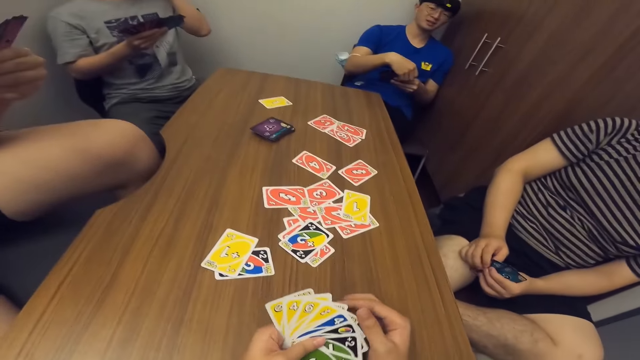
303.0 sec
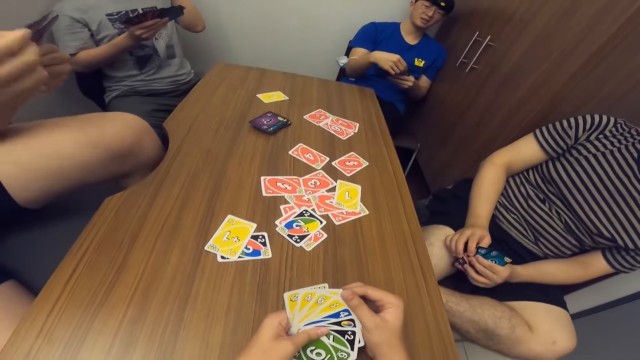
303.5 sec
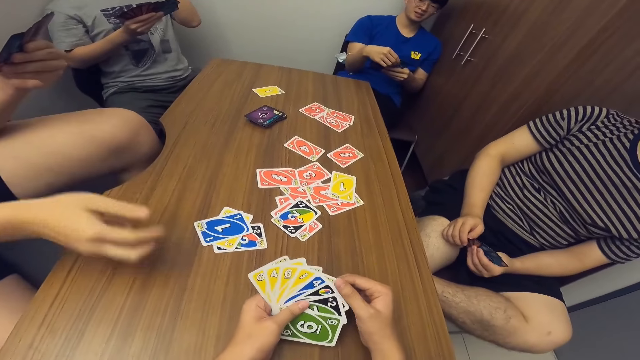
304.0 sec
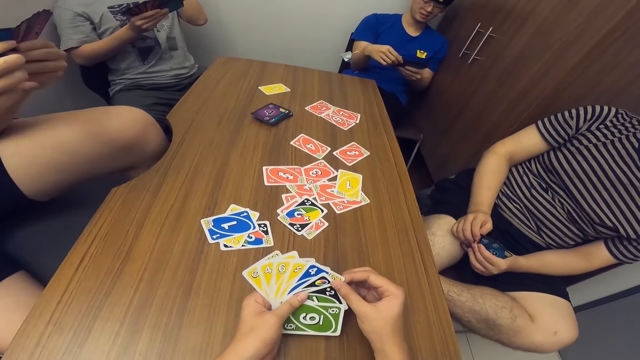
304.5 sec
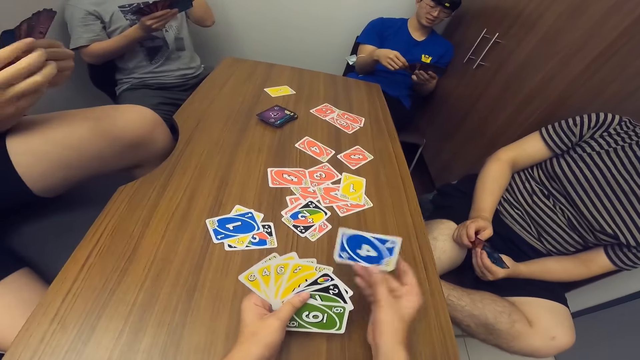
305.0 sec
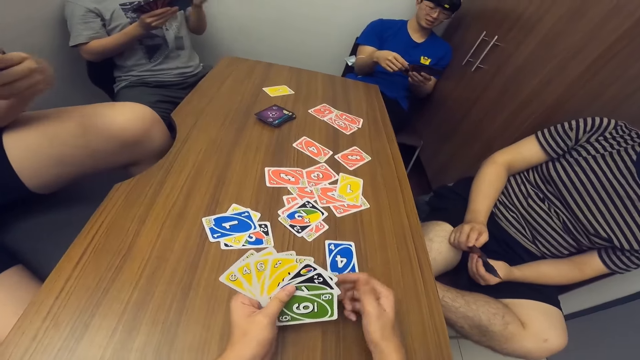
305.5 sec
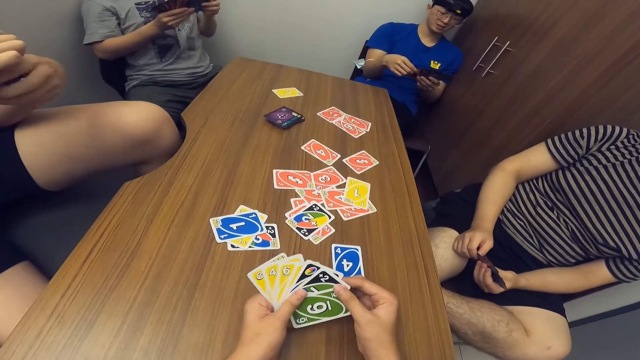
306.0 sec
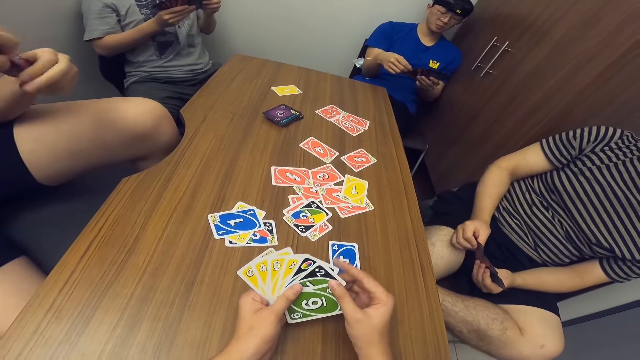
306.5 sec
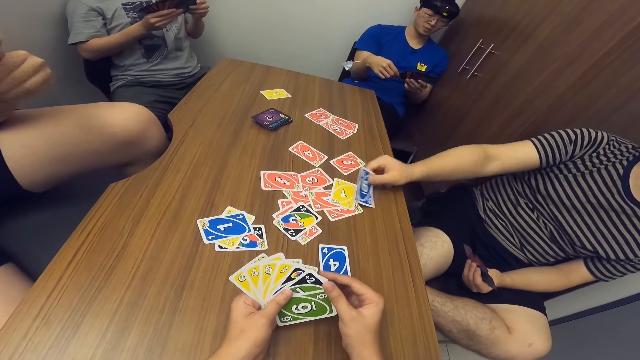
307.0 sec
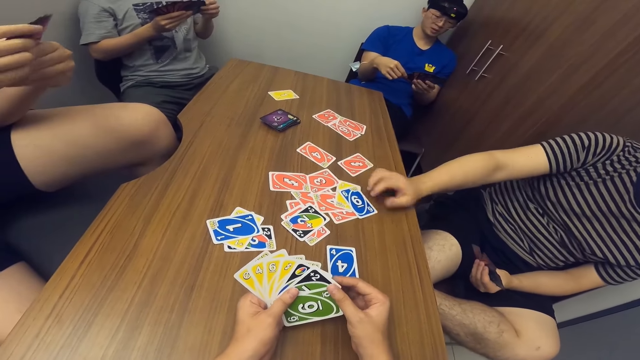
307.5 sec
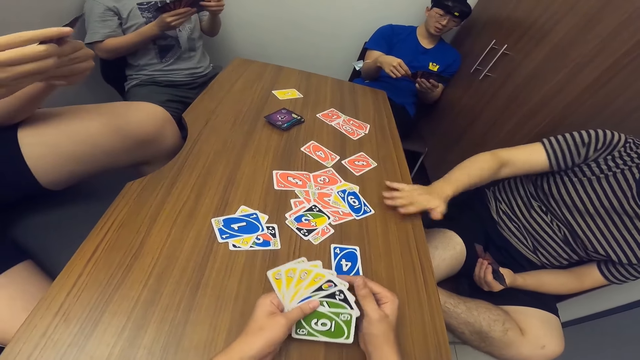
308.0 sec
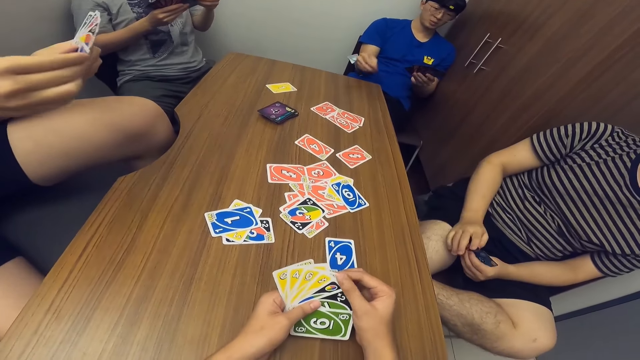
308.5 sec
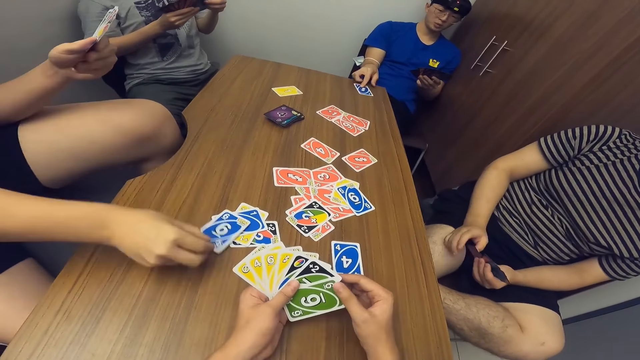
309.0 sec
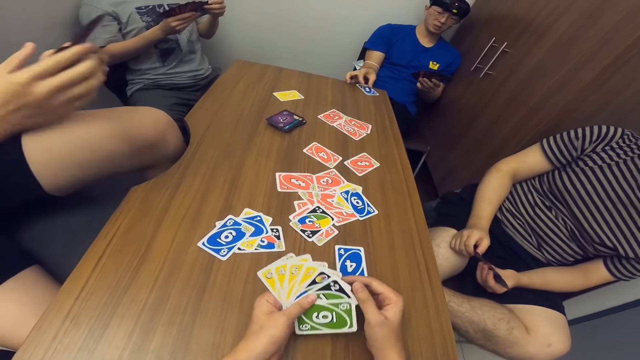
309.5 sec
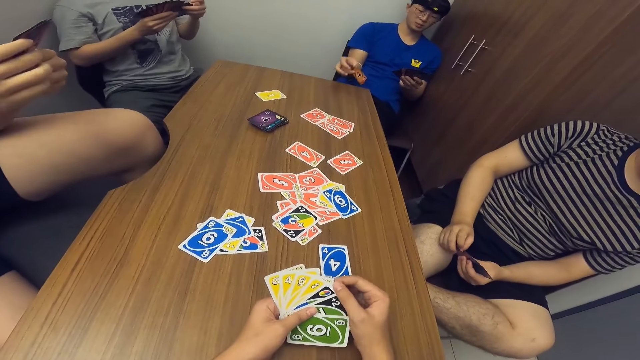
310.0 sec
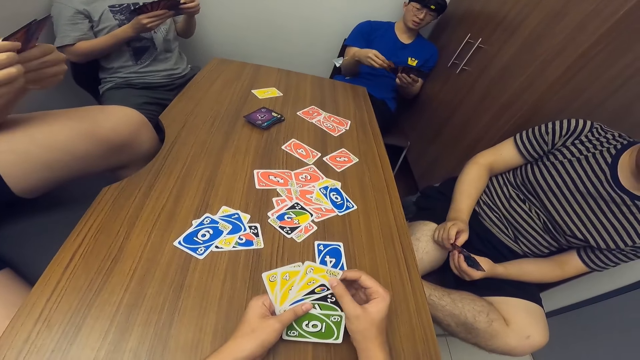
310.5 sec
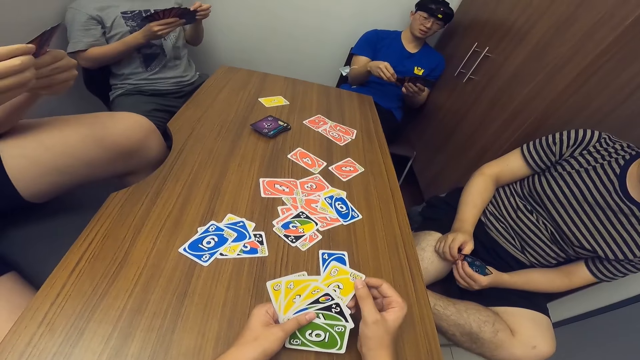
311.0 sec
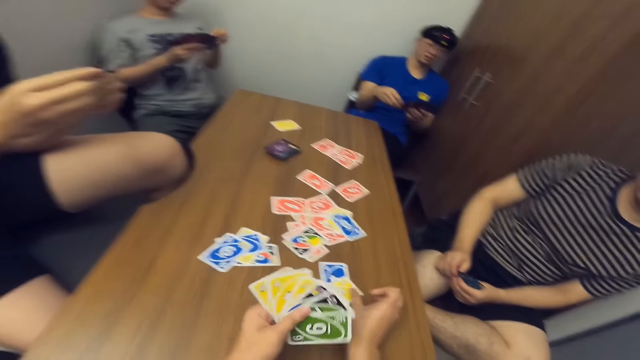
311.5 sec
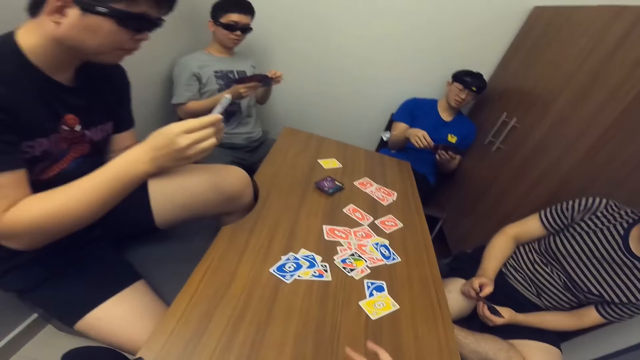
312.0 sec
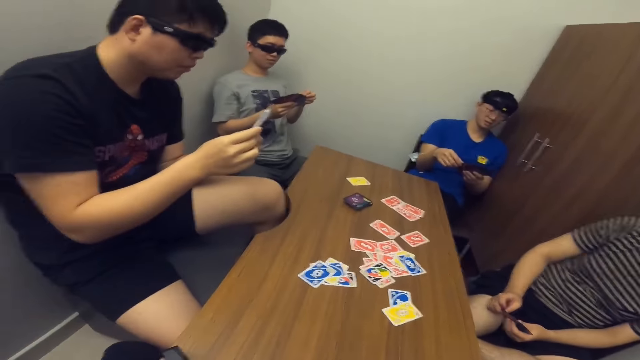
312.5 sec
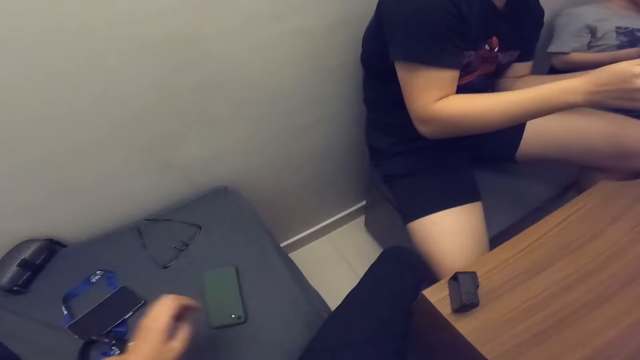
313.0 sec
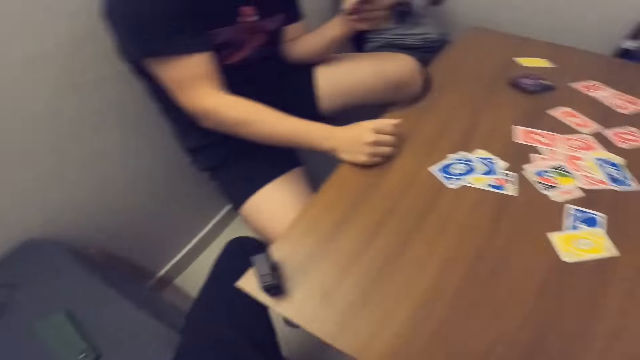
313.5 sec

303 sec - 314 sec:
A man picks cards. Another man drops a card in his hand on the table. The camera wearer drops the card in his hand on the table. A third man drops the card in his hand on the table. The first man places the card on the table. The second man drops the card in his hand on the table. The first man picks the card. The camera wearer drops the card in his hand on the table.

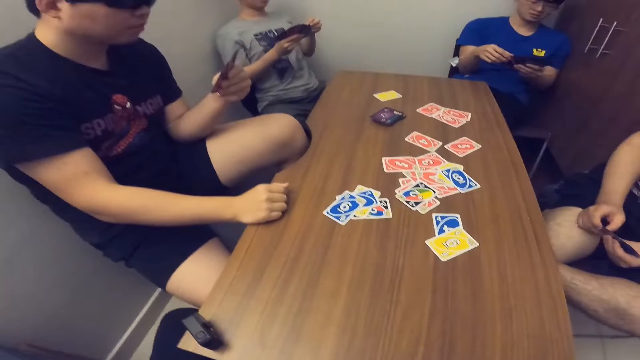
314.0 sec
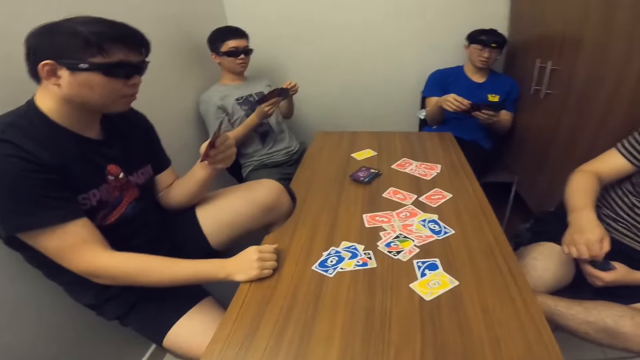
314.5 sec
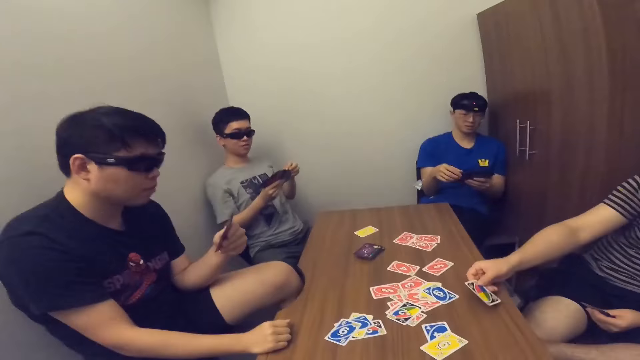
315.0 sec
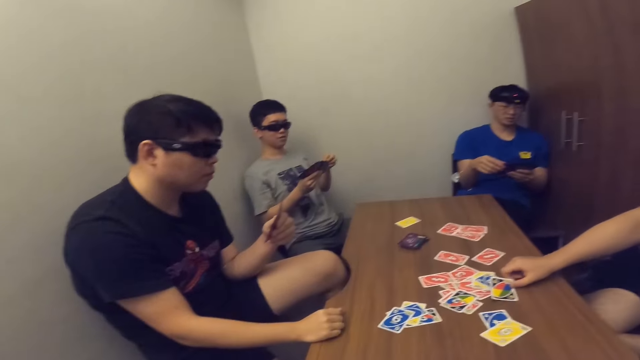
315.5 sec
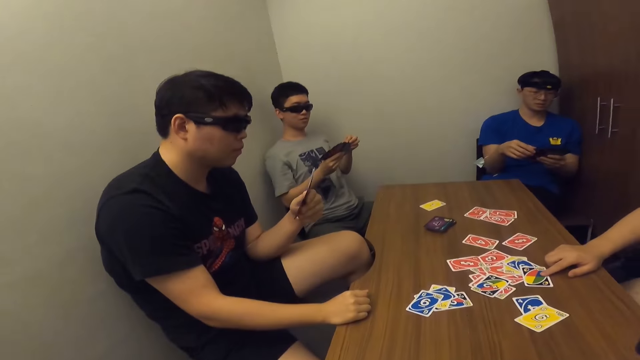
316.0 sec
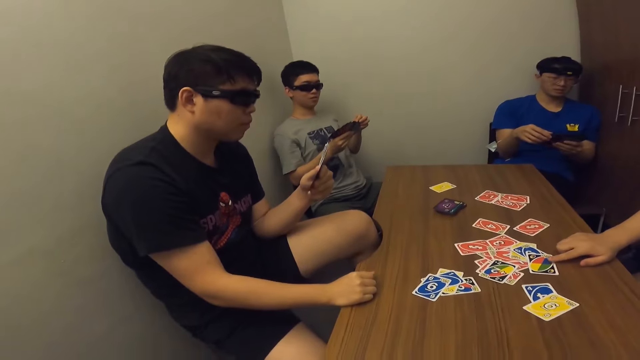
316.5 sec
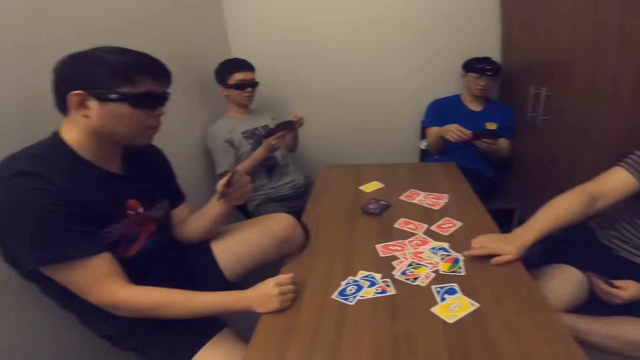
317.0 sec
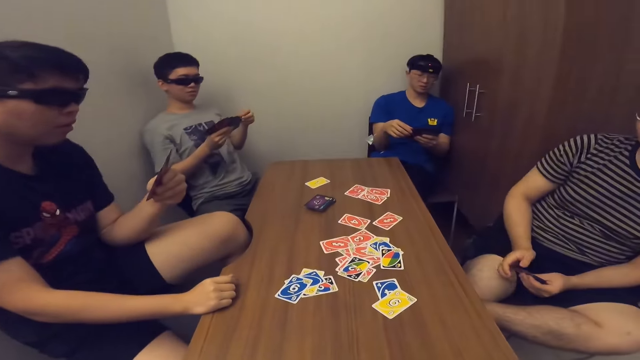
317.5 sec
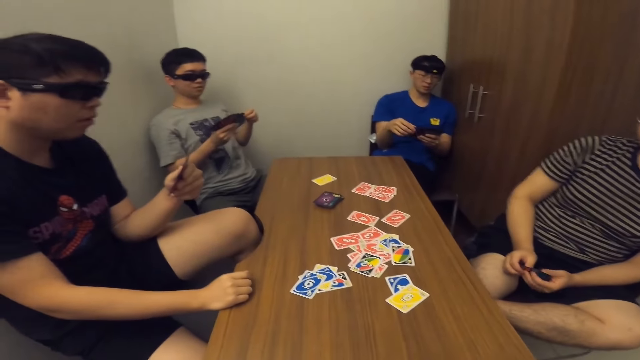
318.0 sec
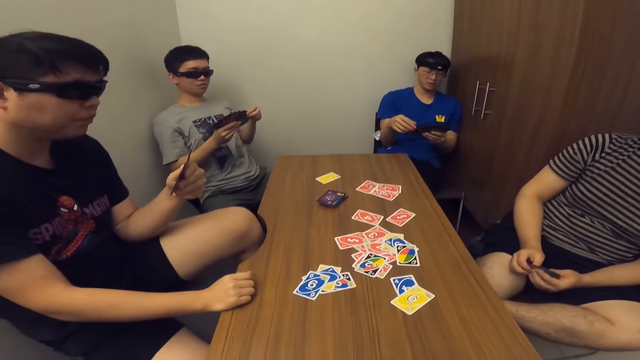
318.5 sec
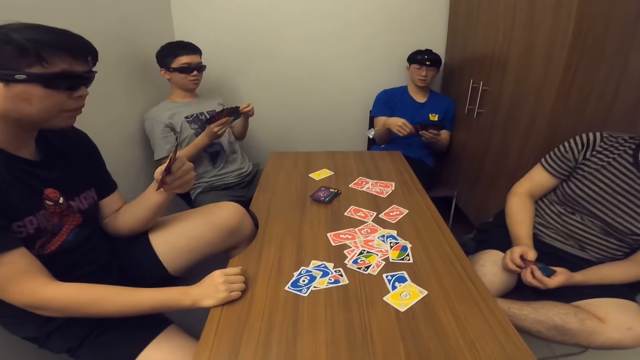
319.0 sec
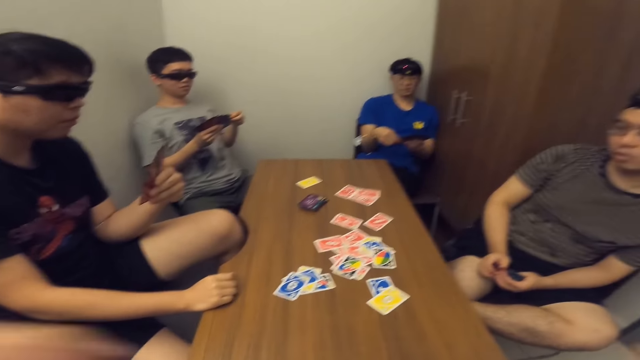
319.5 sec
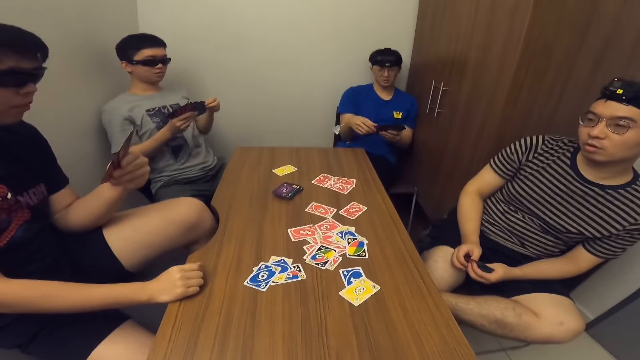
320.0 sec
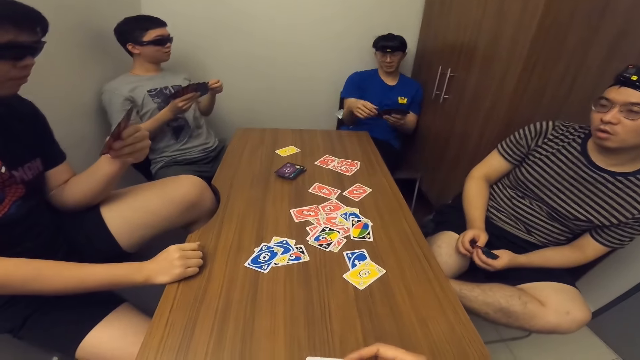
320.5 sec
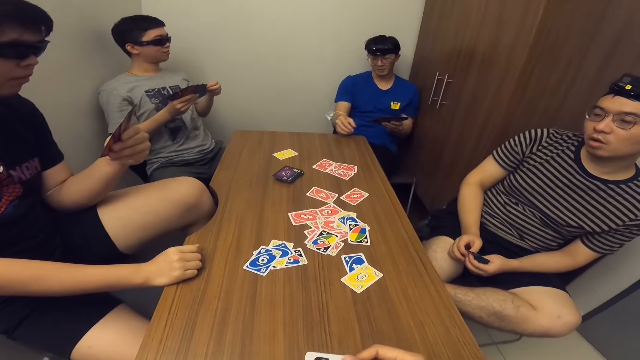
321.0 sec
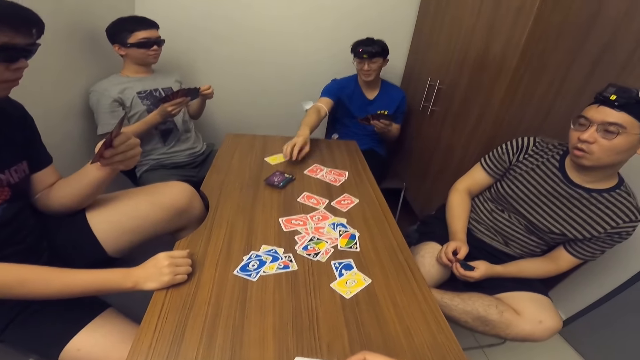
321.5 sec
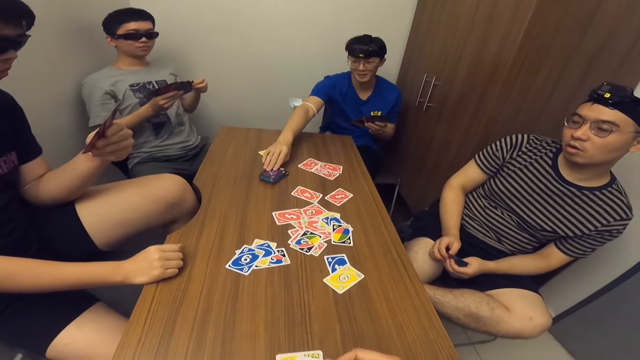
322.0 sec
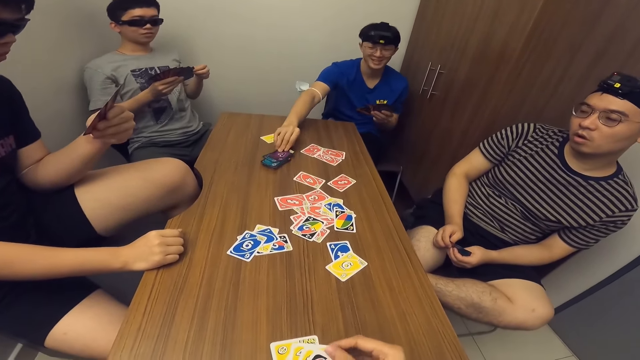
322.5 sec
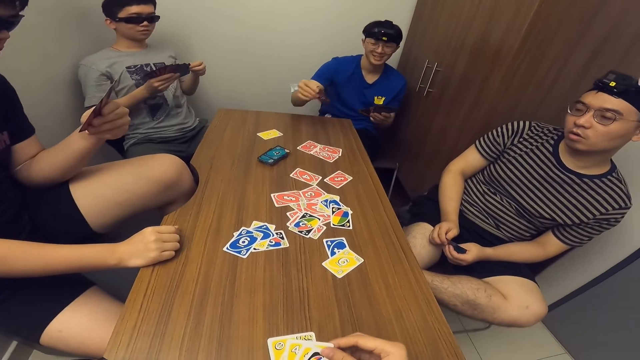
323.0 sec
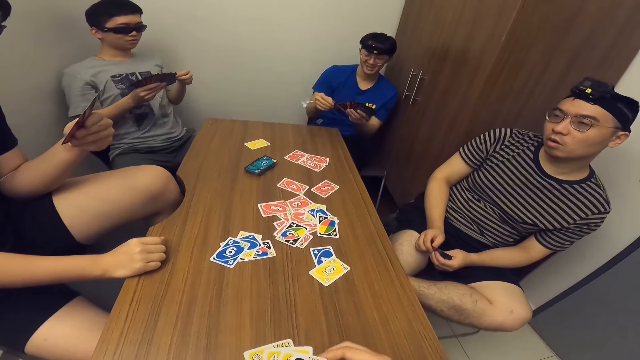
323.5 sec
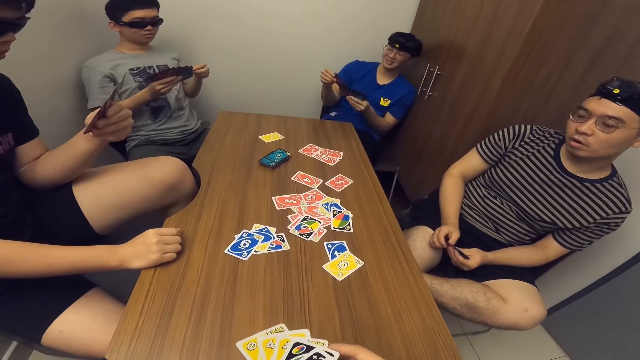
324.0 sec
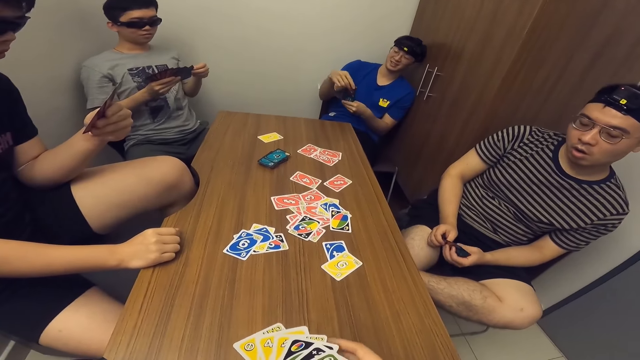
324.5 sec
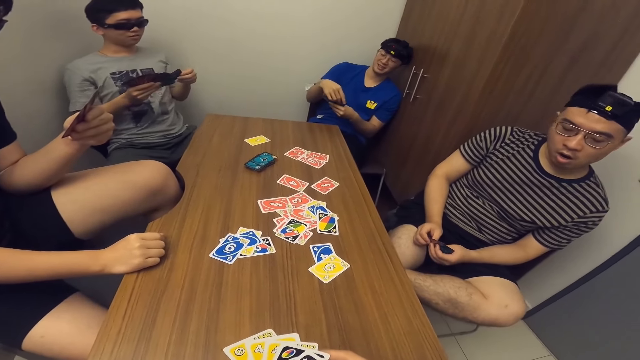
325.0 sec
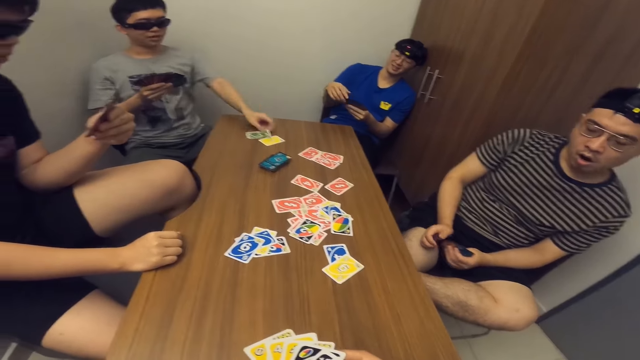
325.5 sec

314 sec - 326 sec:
A man drops a card in his hand on the table. Another man scans through the cards in his hands. A third man picks the card from the stack of cards on the table. The second man drops the card in his hand on the table.
